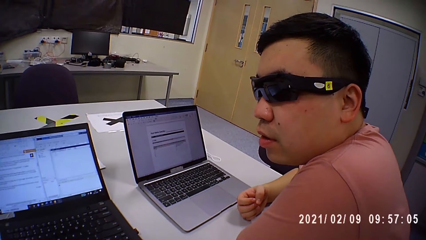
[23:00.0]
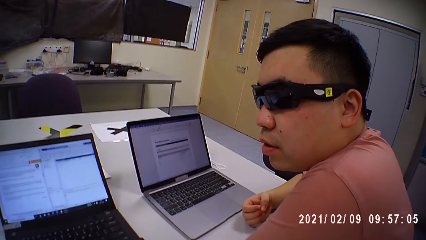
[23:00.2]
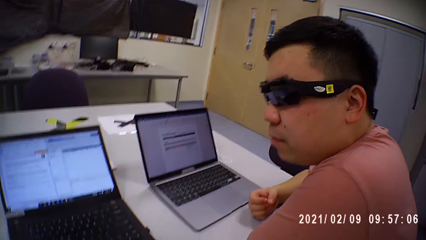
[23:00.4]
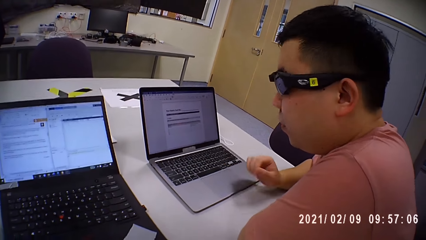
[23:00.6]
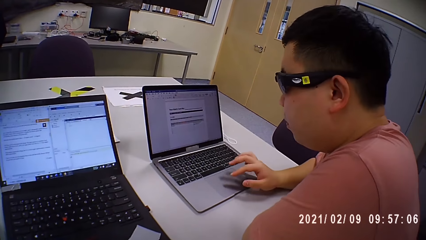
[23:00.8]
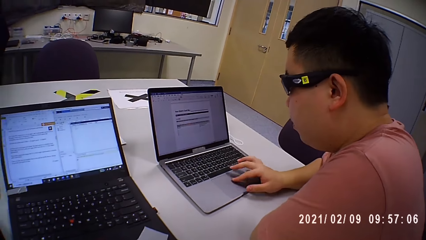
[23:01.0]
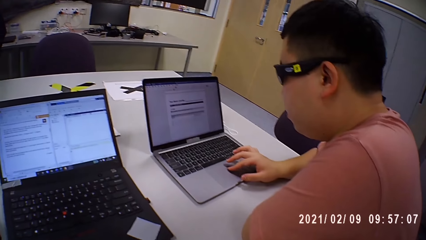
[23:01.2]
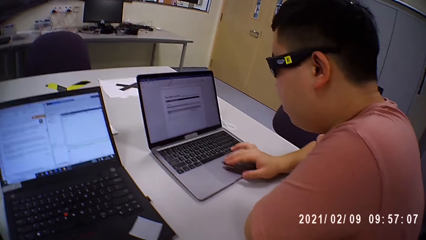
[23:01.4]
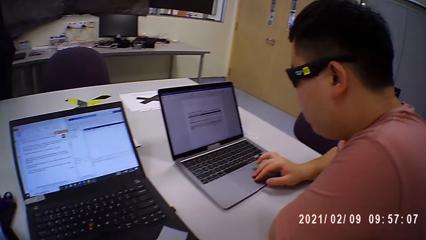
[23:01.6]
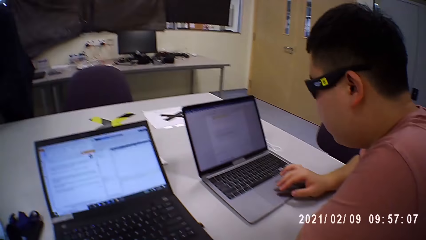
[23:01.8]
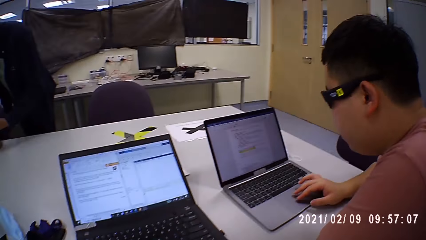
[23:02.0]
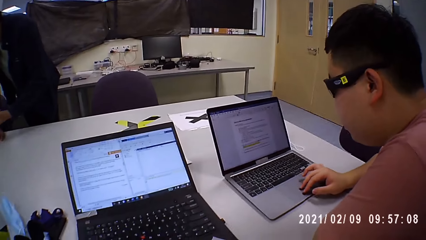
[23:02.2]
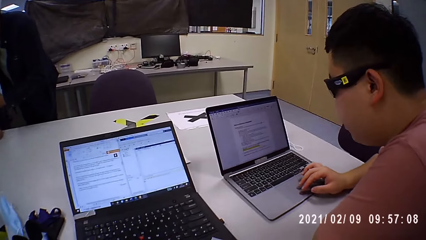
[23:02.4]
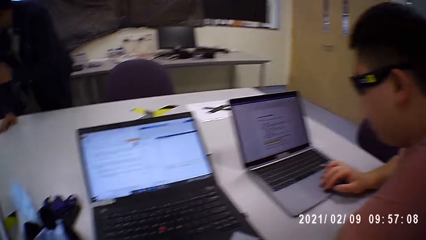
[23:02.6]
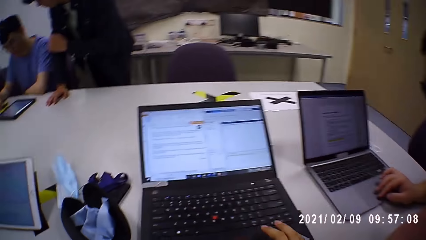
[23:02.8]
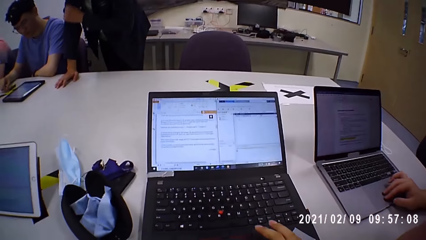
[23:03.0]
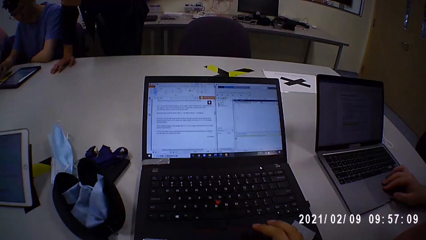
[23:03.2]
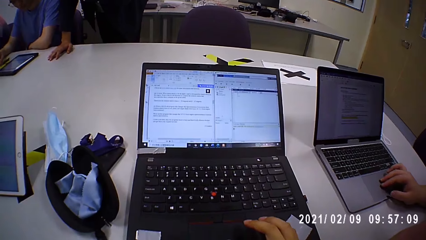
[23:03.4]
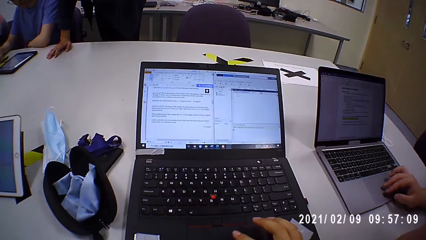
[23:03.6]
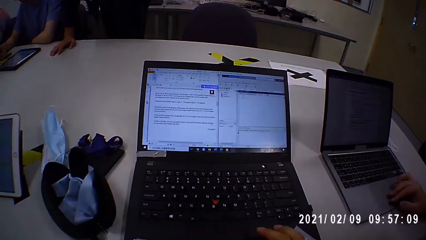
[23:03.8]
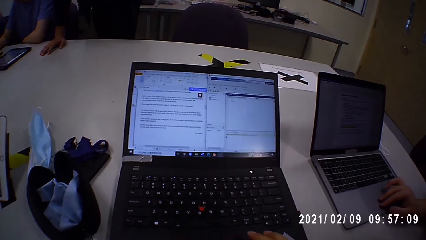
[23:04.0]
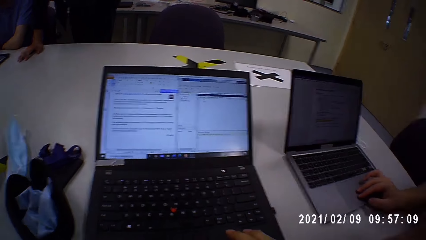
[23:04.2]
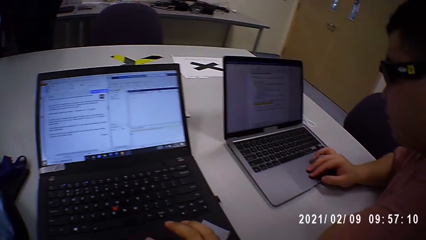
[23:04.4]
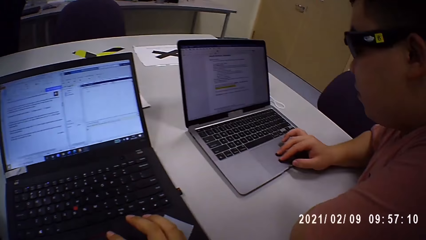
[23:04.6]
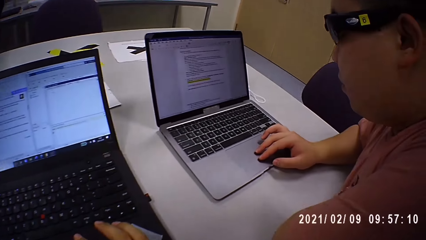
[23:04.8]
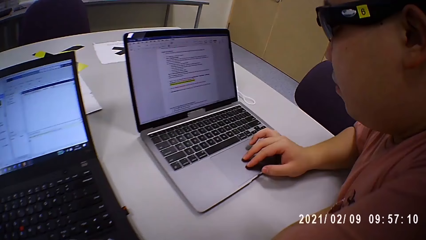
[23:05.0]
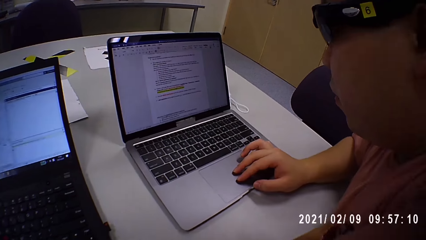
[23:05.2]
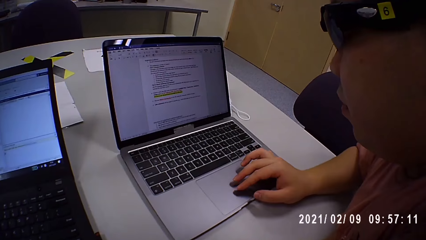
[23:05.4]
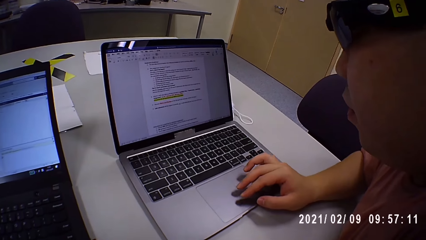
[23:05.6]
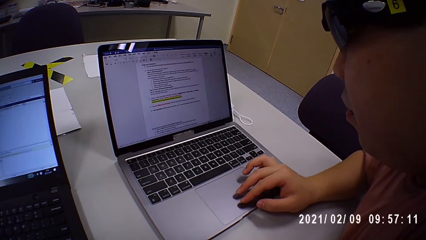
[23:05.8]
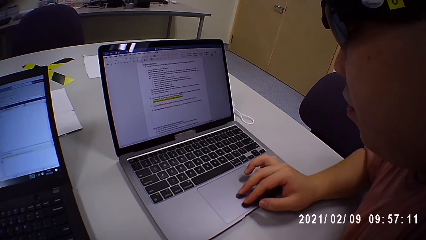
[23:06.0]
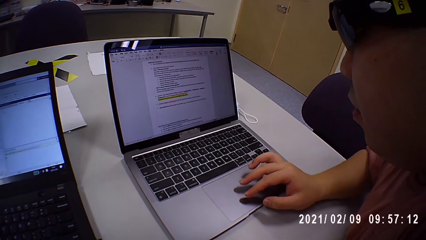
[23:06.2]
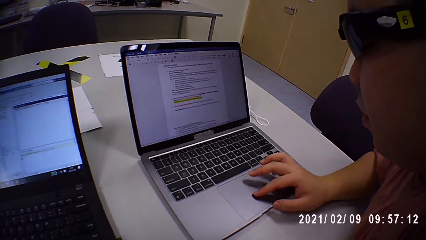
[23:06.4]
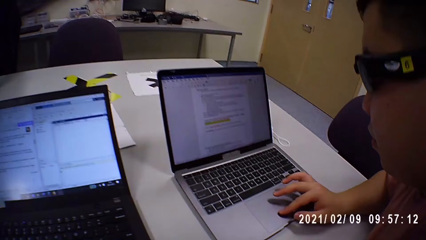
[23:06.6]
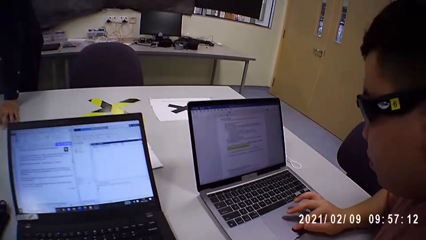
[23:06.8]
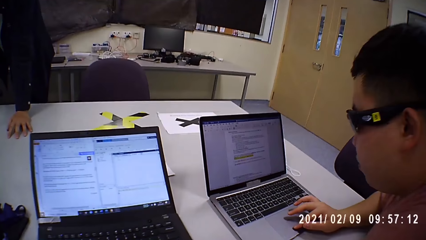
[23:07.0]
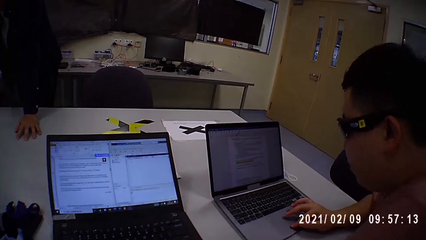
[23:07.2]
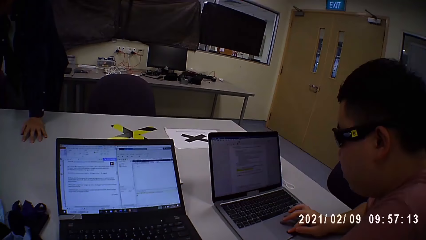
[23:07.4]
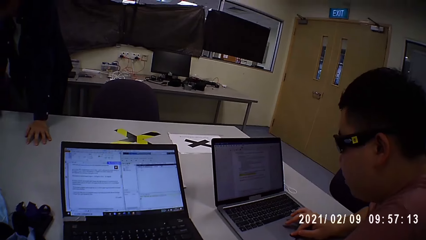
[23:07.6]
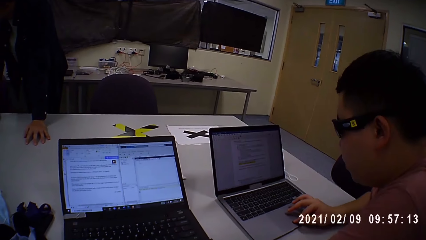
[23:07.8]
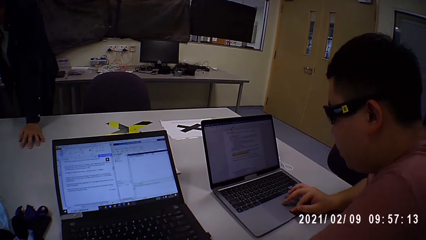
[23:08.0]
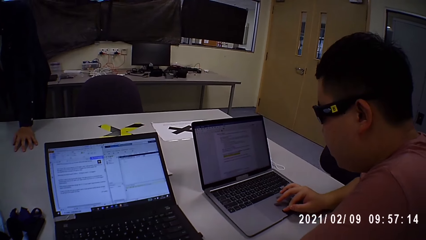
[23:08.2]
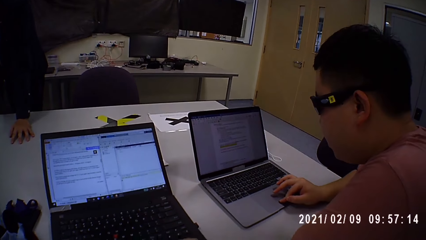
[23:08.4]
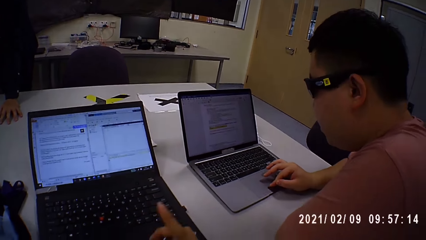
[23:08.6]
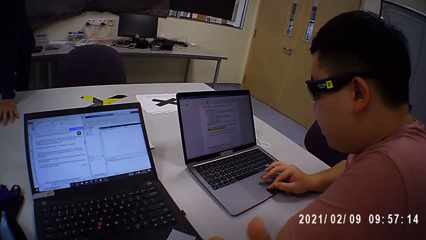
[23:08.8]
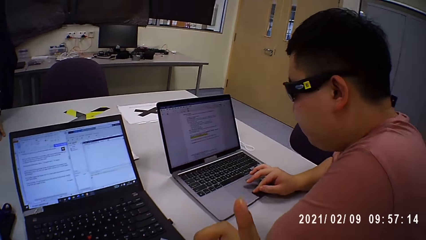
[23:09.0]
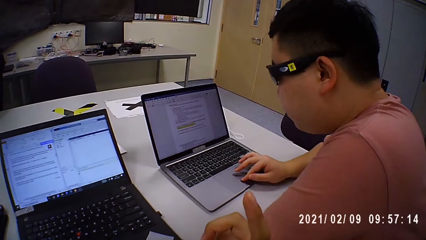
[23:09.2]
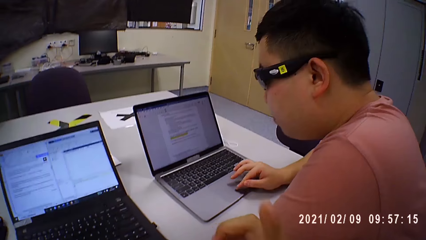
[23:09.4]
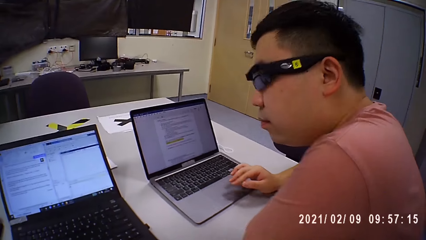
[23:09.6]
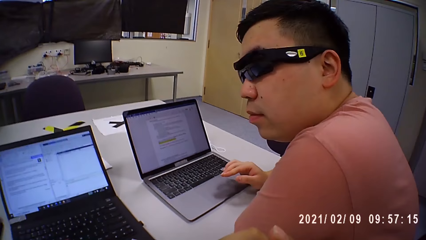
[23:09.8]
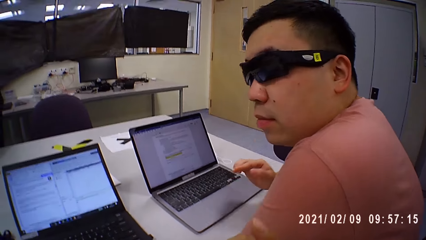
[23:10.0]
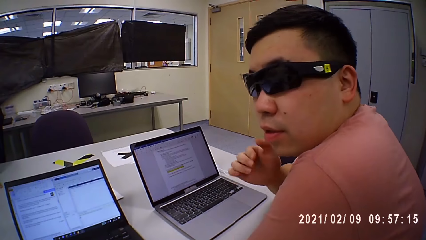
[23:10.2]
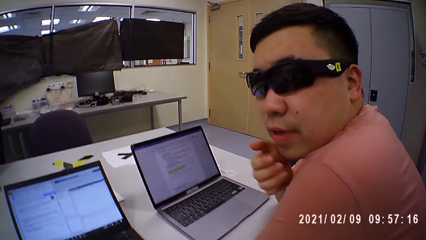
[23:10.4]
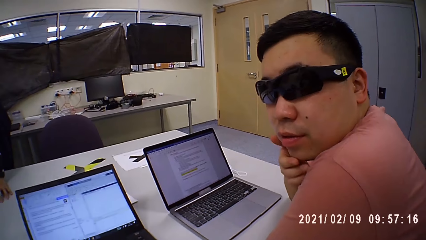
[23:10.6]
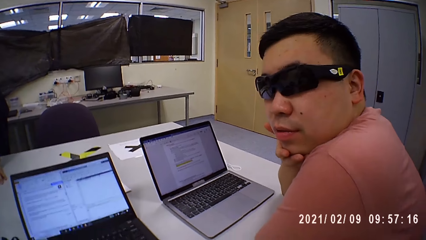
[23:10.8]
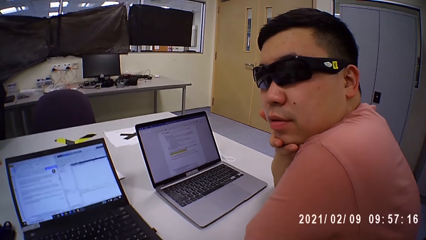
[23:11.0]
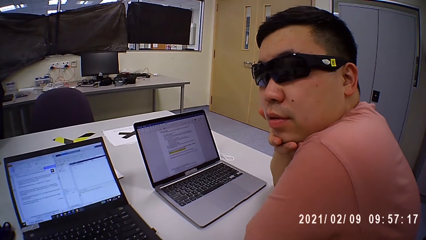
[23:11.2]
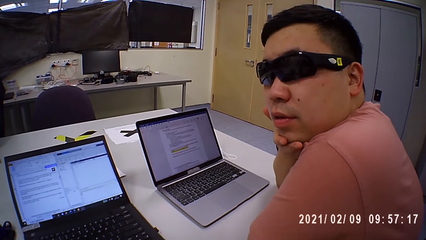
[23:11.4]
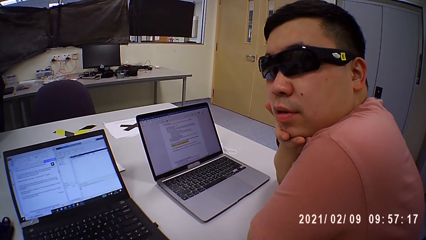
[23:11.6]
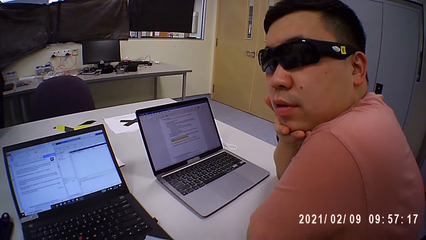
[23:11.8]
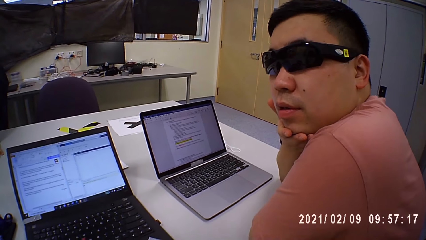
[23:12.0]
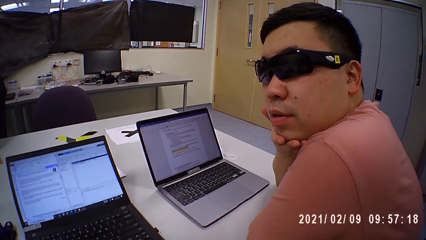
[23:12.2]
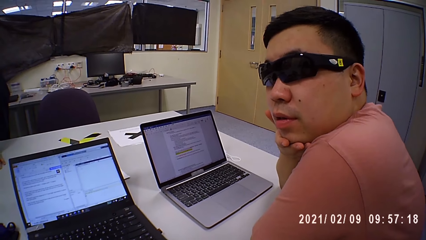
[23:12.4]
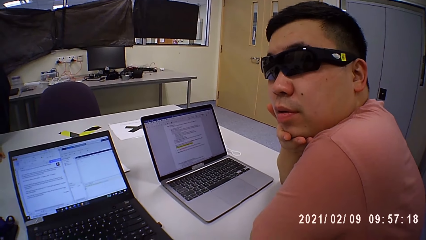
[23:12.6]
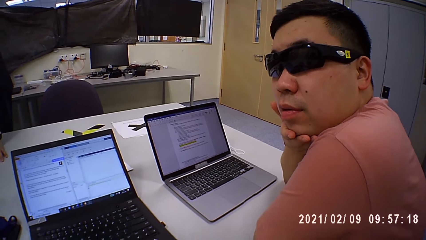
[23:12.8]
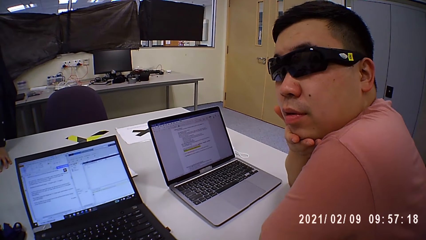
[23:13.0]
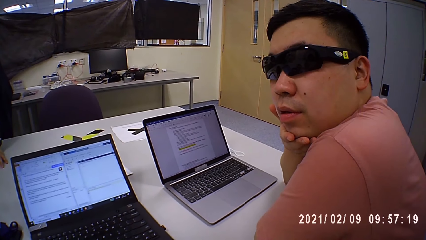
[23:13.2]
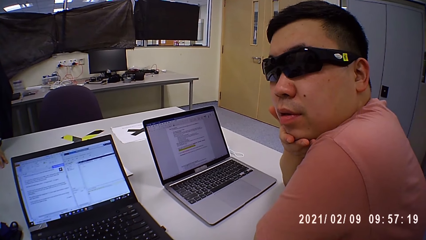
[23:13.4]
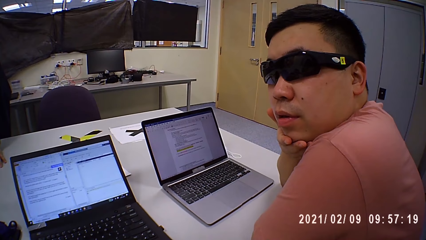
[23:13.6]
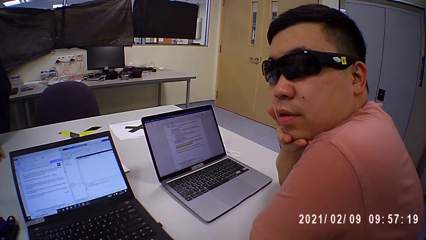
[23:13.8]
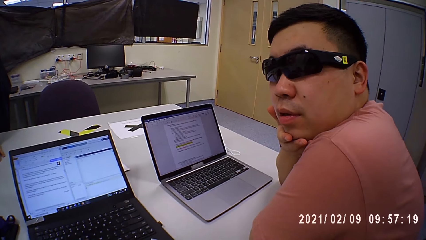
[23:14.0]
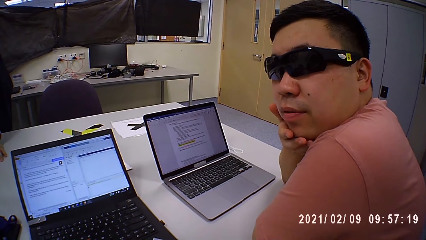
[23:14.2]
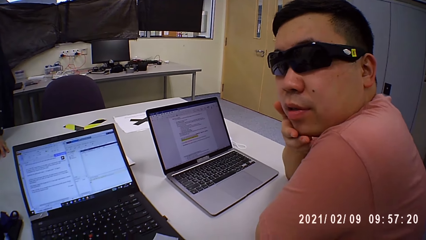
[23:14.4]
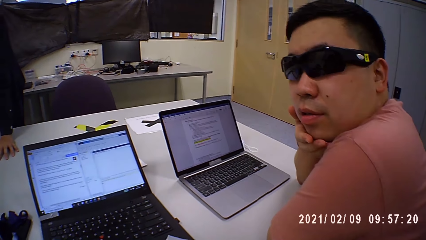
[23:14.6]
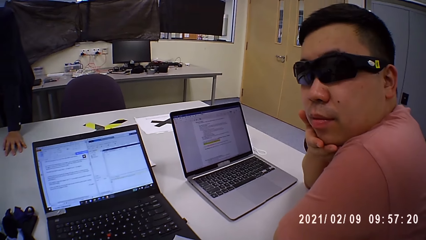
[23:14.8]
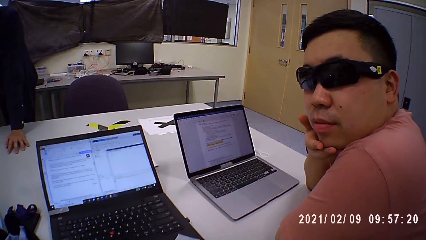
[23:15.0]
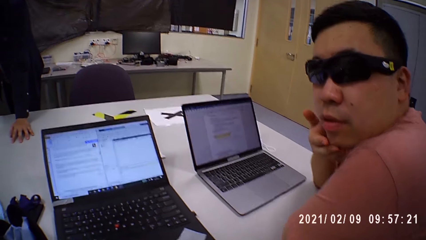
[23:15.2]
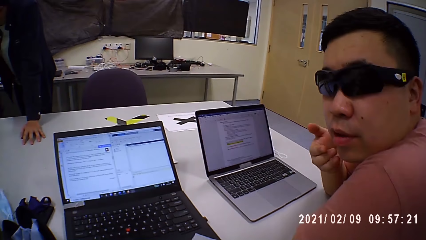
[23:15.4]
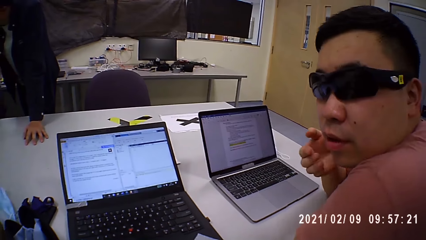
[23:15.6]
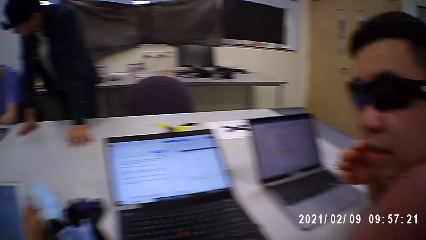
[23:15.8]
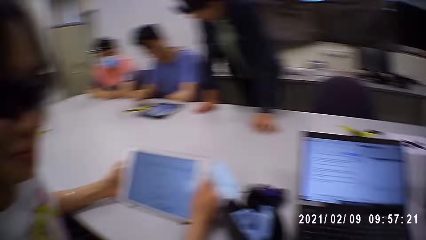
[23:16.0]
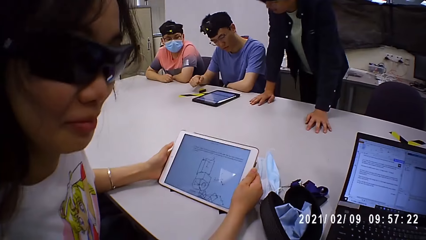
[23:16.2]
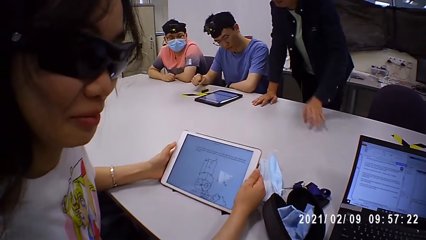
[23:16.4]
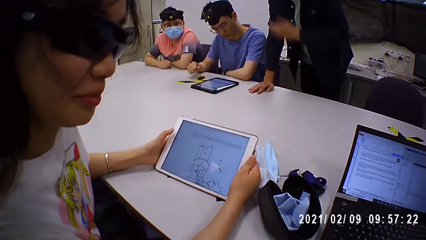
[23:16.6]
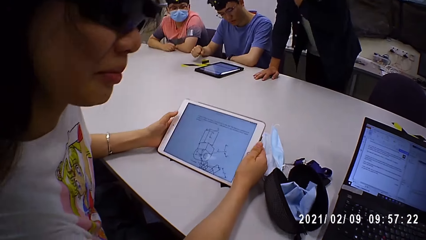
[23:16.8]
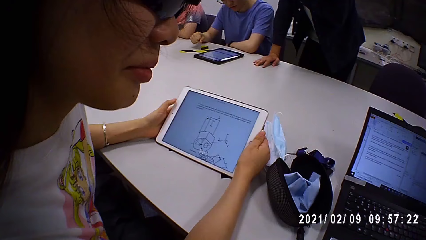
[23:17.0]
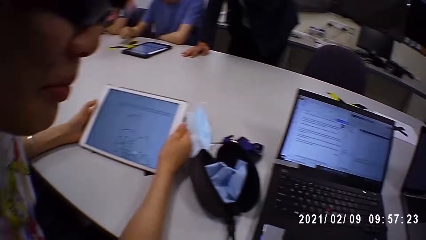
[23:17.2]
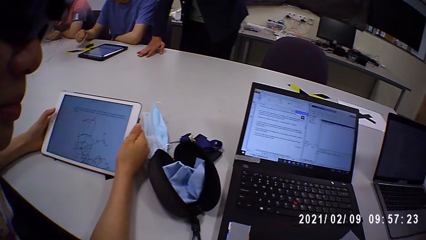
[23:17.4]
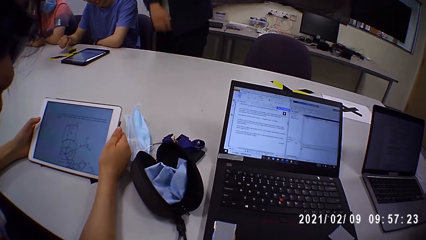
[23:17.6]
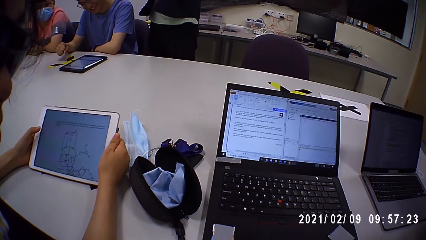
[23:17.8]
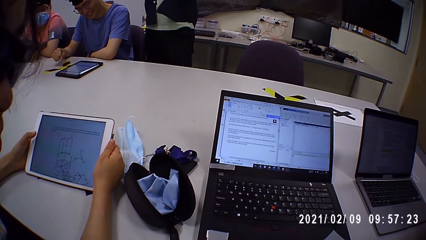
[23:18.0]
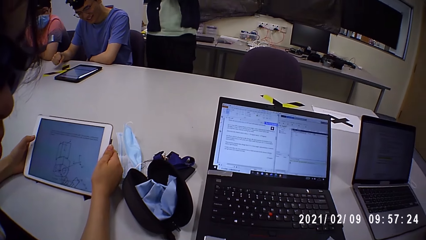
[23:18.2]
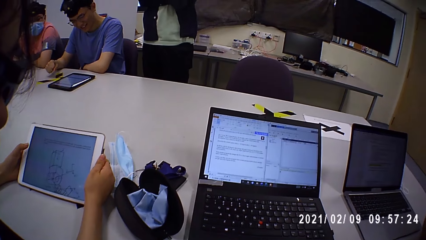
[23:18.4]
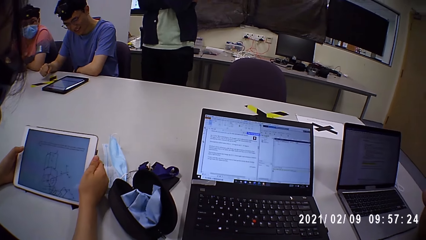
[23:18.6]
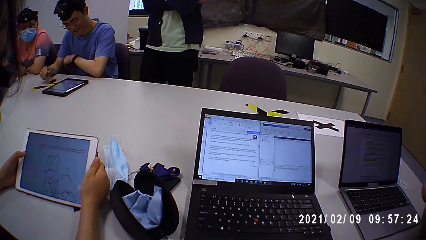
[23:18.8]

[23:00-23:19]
The man operates the laptop on the table with his right hand. The camera wearer looks around. He operates the laptop on the table with his right hand. The man places his right hand under his chin. The camera wearer talks to the man. A woman holds an iPad on the table with both hands. The camera wearer talks to the woman.
